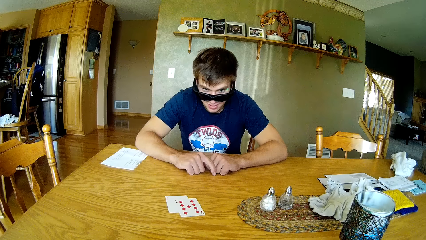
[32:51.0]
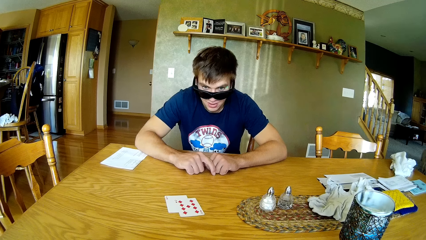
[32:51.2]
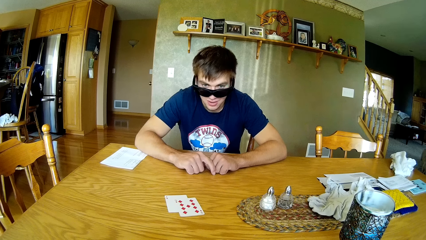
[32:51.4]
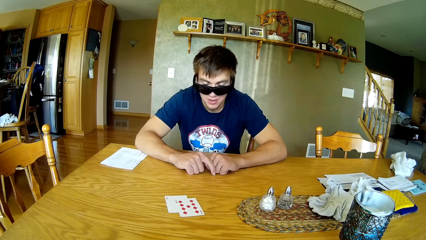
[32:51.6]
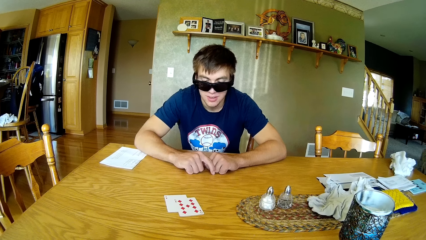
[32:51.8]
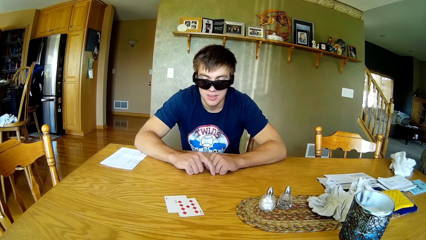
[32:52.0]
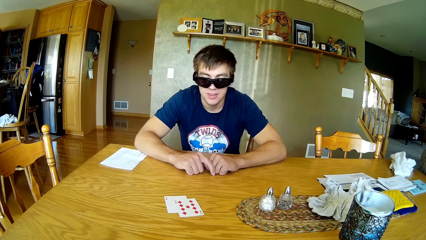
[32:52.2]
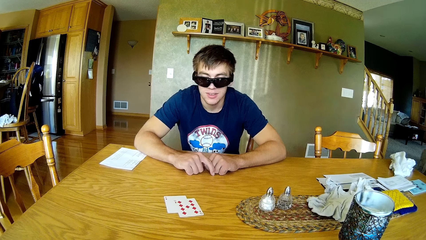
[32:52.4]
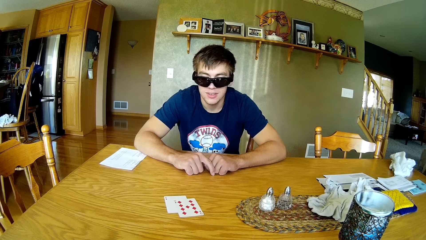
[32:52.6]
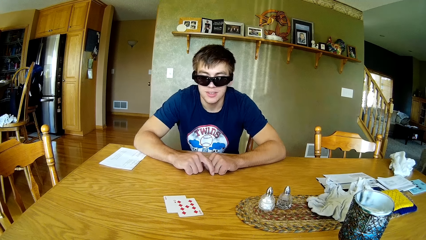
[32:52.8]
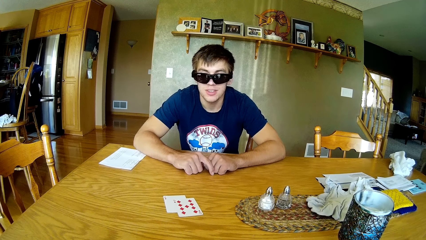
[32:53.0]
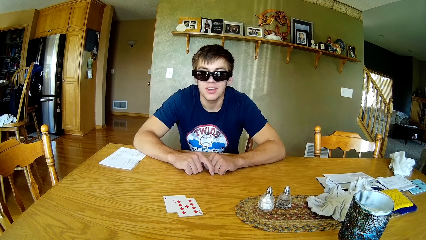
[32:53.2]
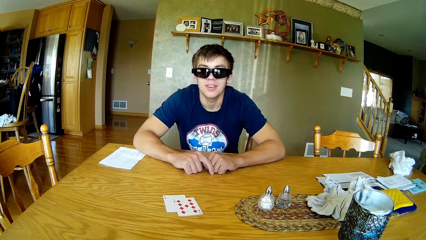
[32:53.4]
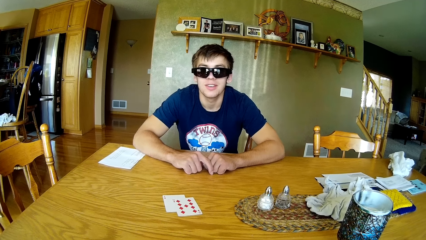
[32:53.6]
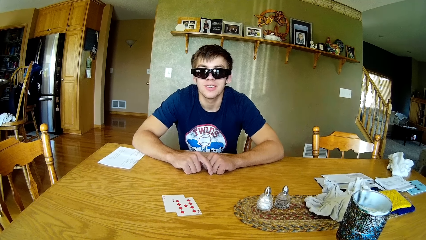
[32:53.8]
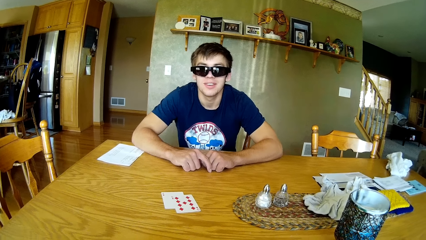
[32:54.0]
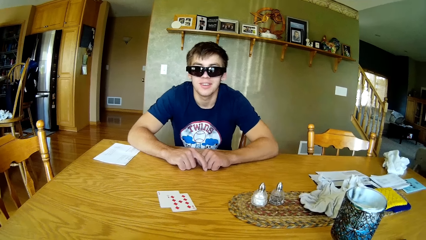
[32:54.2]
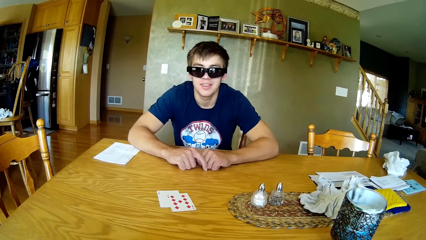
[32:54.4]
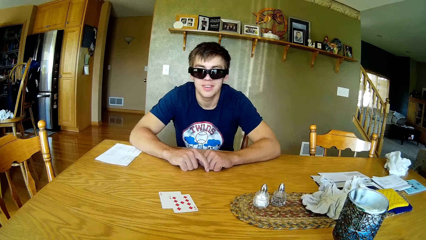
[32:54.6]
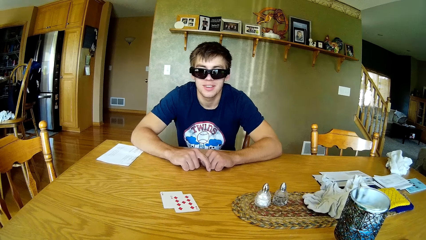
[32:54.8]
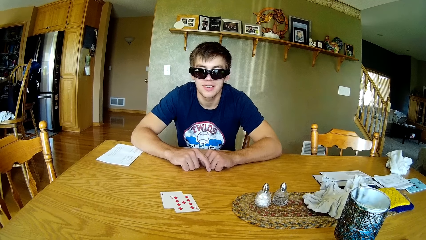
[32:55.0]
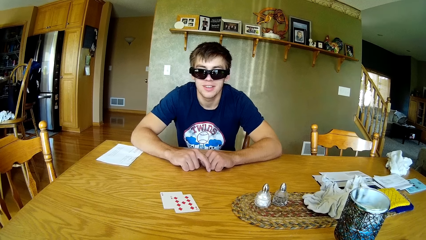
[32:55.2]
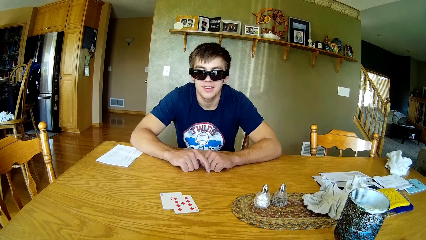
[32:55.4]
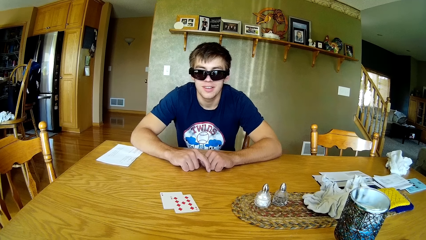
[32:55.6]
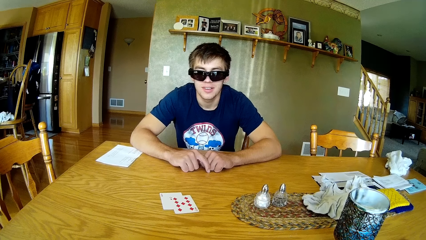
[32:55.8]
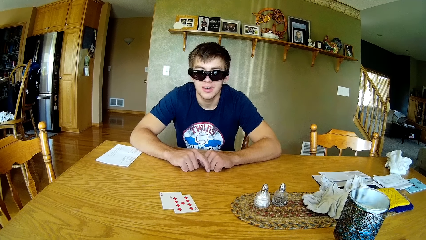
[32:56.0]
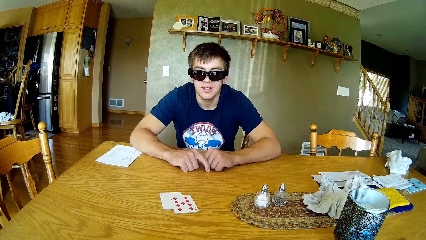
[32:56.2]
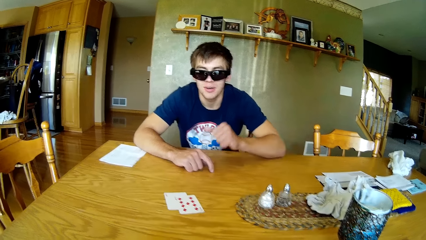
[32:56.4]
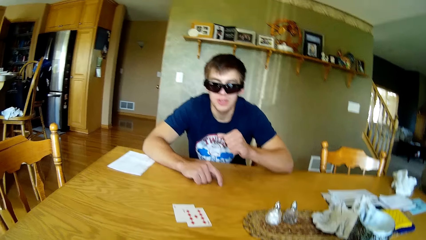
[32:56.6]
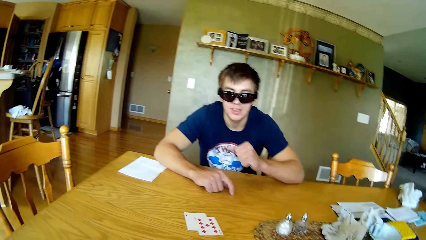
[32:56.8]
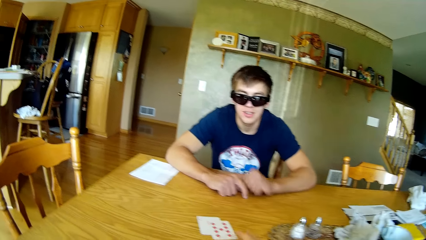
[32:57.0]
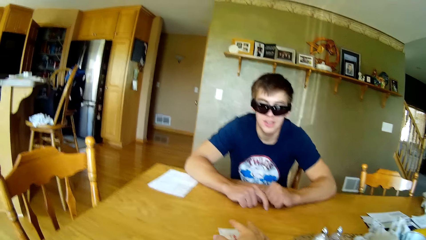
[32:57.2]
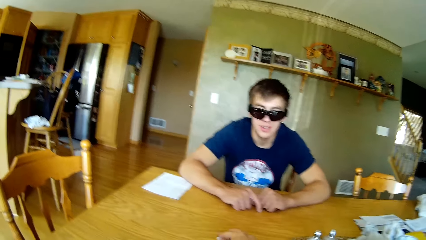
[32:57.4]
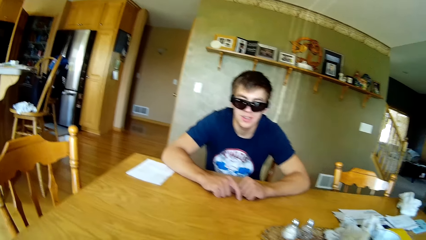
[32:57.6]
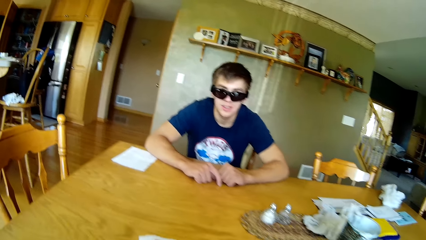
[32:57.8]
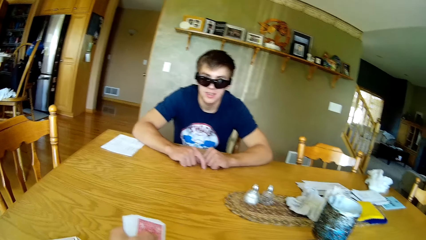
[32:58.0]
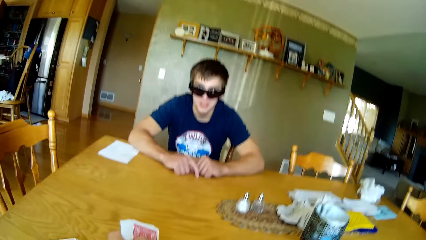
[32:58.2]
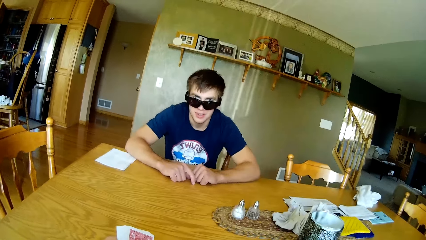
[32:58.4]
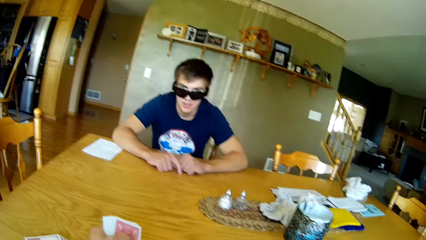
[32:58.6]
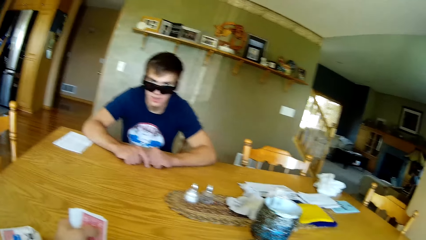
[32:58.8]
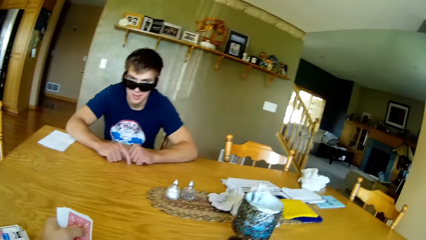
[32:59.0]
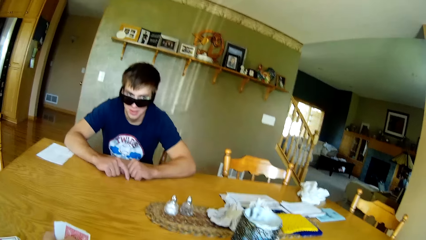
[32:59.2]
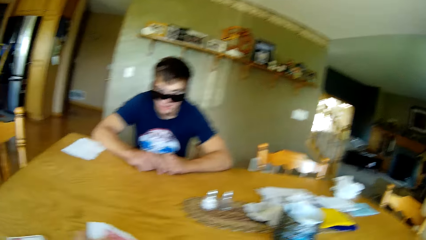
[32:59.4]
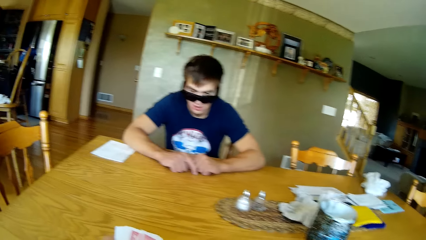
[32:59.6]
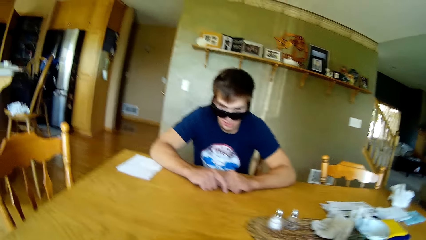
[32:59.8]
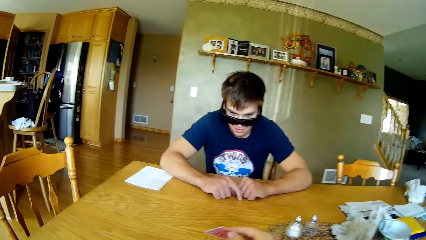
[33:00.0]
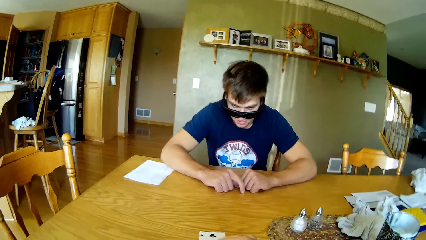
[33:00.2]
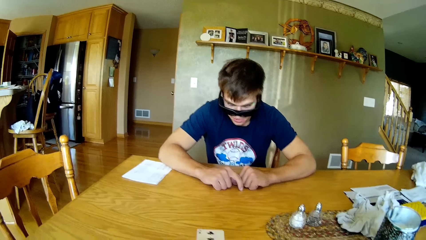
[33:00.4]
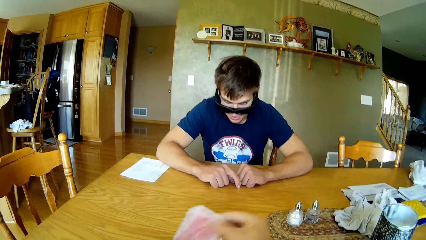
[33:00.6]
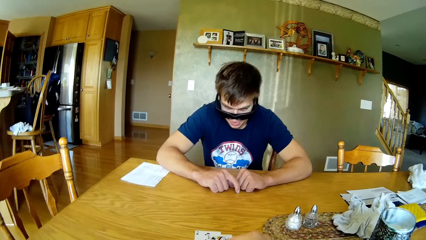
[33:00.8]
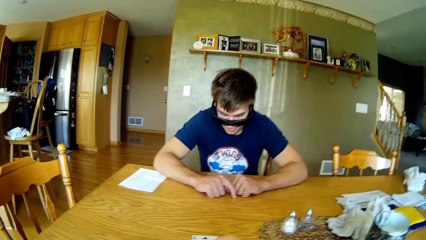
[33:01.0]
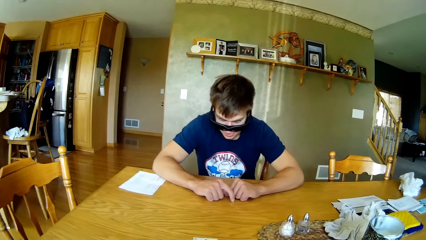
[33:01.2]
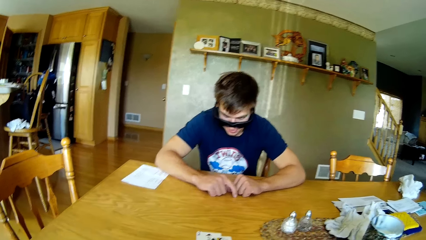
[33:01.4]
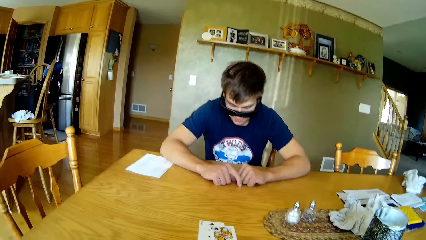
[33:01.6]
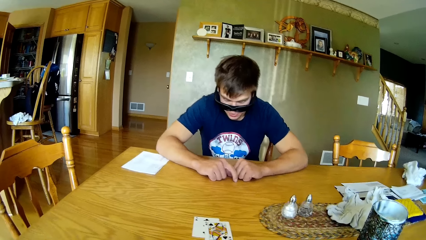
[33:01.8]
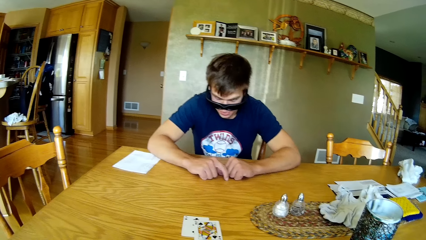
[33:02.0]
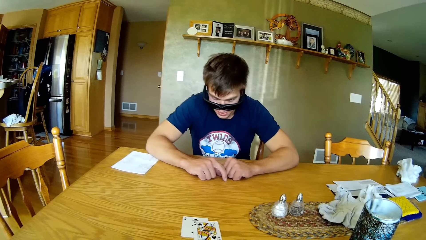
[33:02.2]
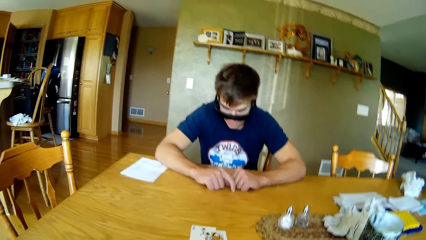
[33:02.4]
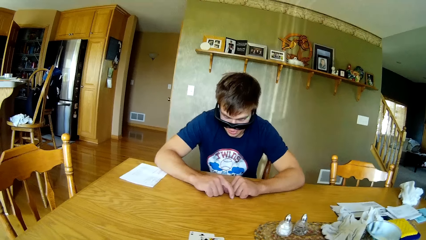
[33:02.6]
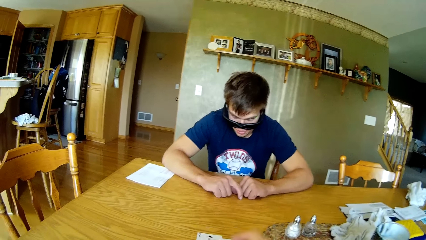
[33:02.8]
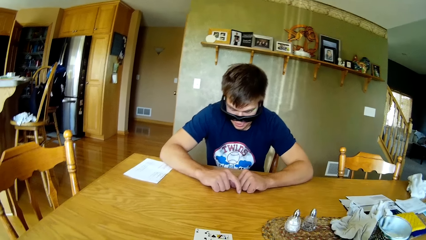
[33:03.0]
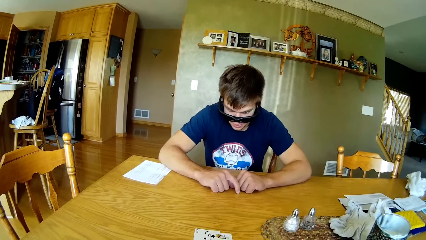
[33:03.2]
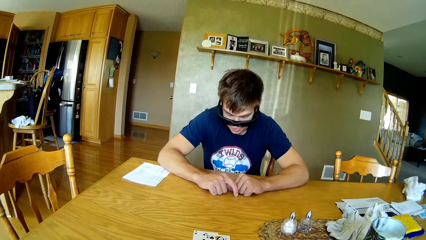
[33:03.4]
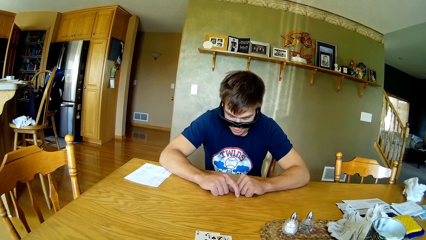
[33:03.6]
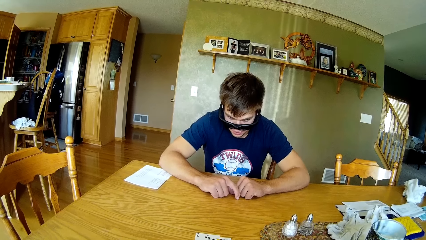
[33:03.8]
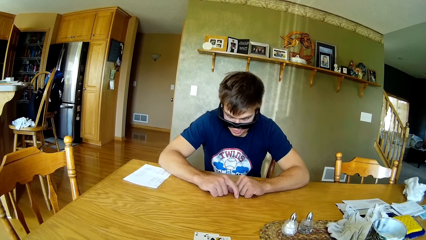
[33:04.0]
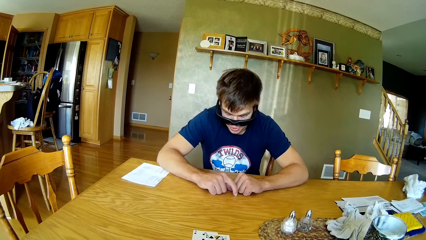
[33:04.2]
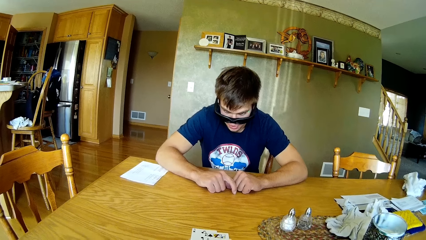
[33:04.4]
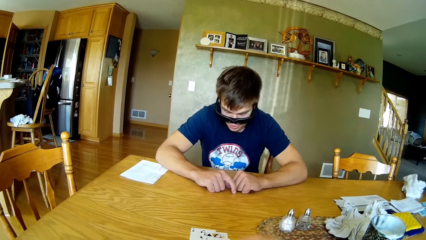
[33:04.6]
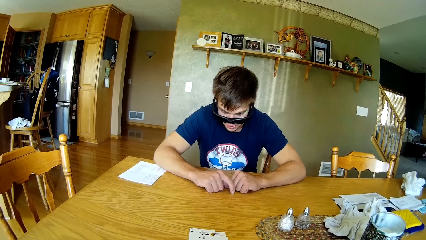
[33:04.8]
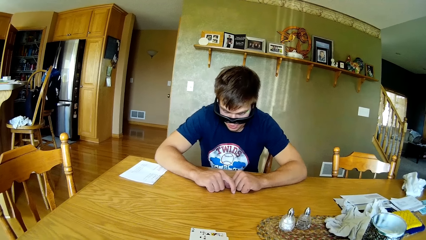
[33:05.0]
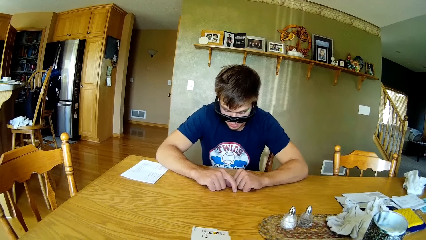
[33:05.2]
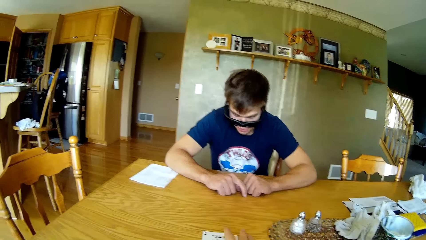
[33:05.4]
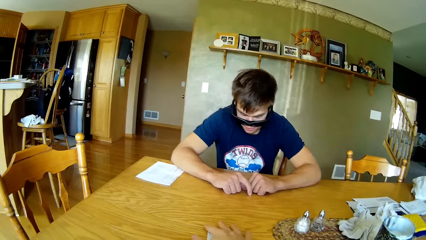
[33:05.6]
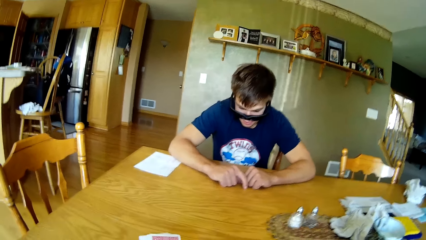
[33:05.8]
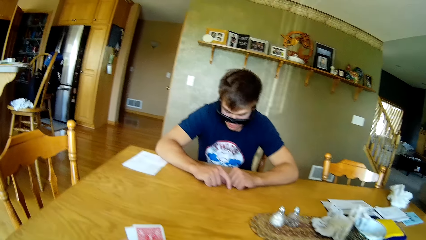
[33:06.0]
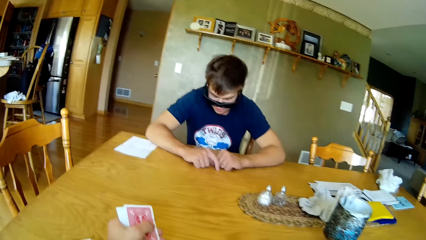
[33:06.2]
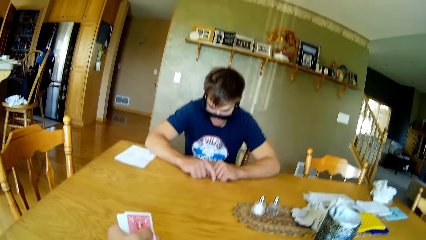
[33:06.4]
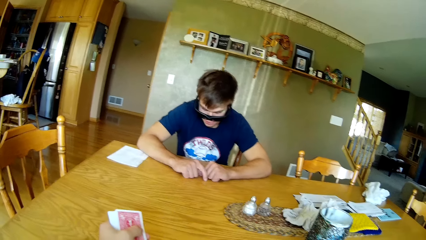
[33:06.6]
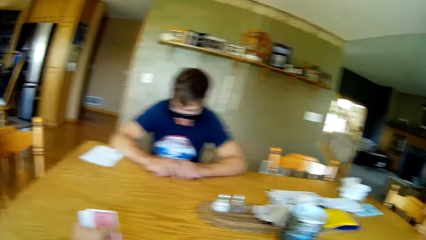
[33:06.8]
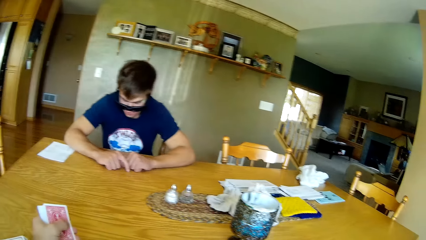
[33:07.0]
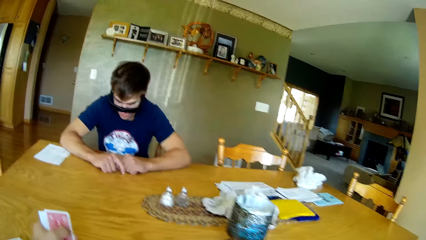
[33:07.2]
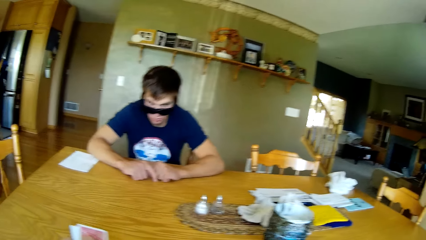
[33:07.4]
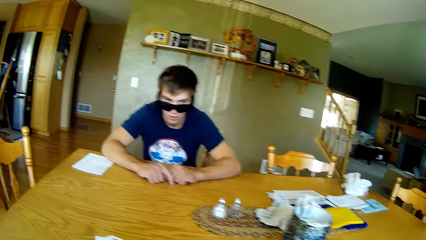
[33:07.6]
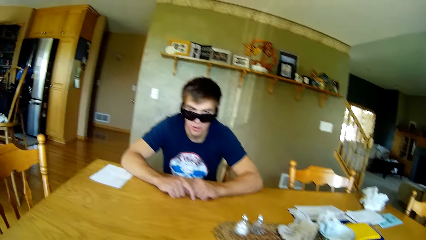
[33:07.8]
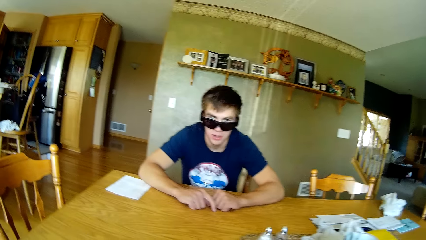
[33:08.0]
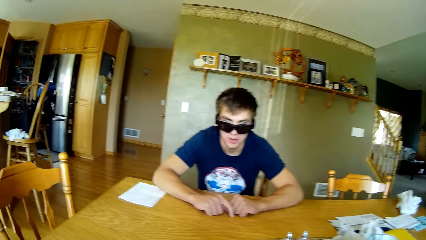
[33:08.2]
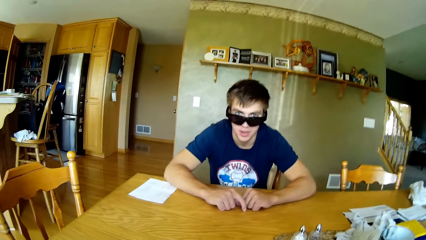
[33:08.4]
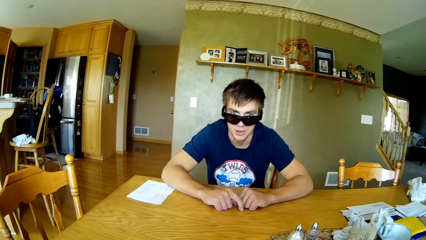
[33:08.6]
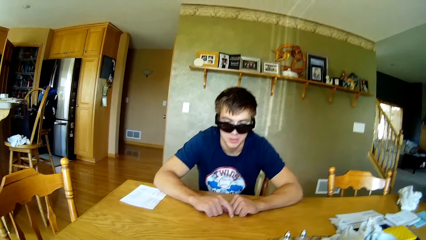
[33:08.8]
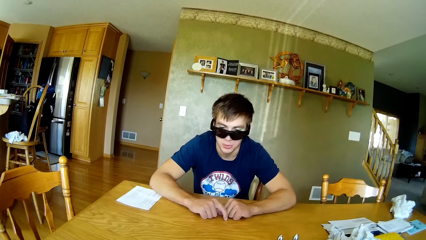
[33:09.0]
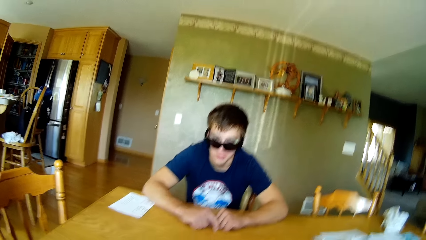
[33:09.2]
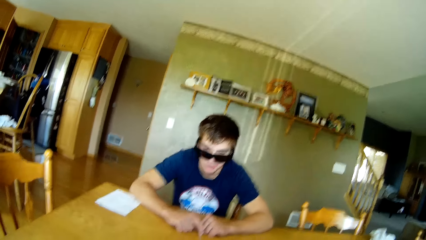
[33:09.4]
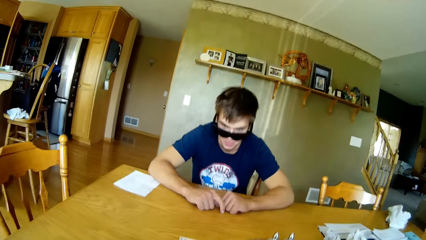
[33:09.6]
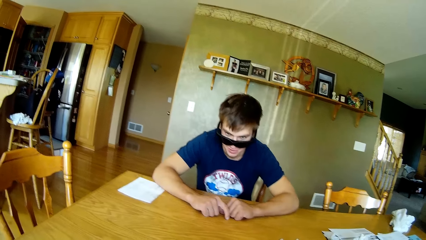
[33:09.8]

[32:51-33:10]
The camera wearer looks around the table. They pick cards on the table. They share cards to a person. They put the cards on the table. They pick cards on the table.
